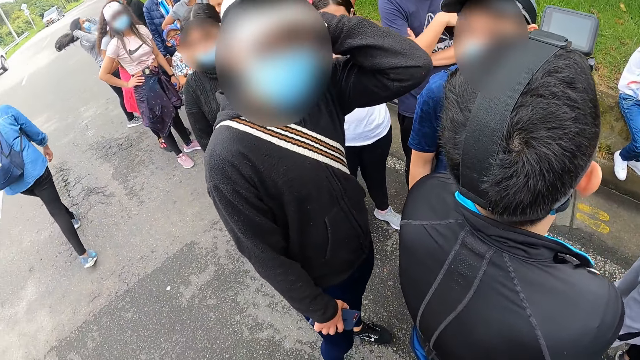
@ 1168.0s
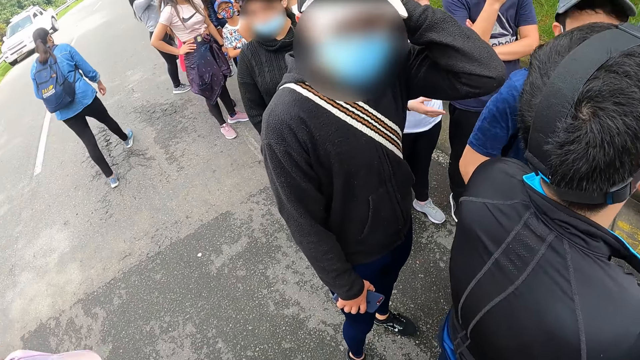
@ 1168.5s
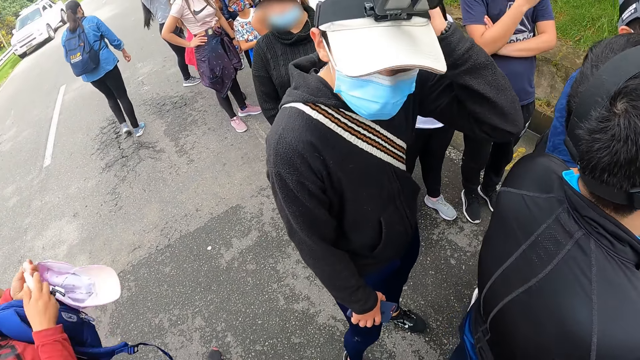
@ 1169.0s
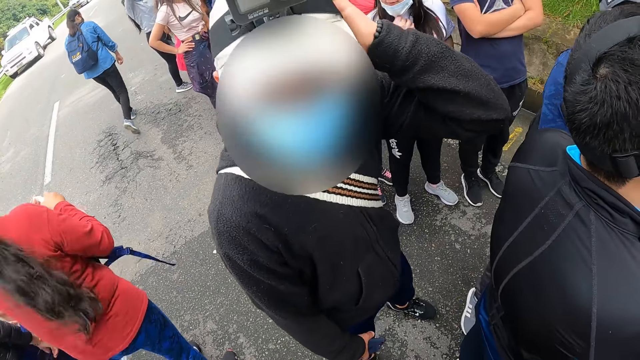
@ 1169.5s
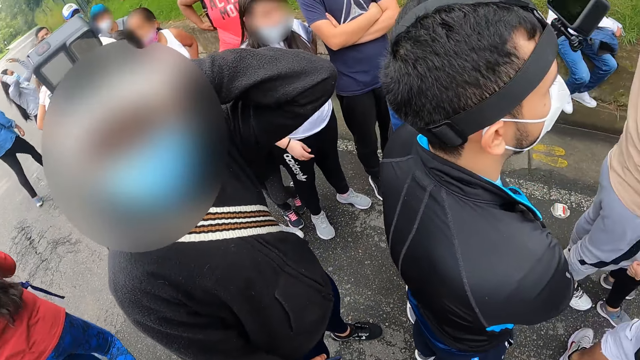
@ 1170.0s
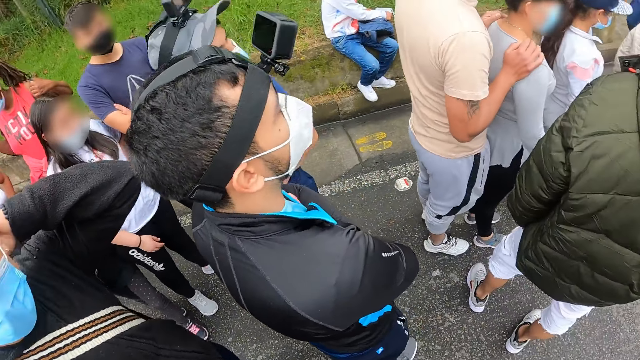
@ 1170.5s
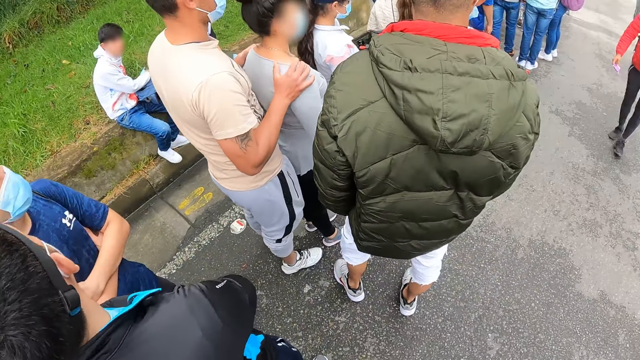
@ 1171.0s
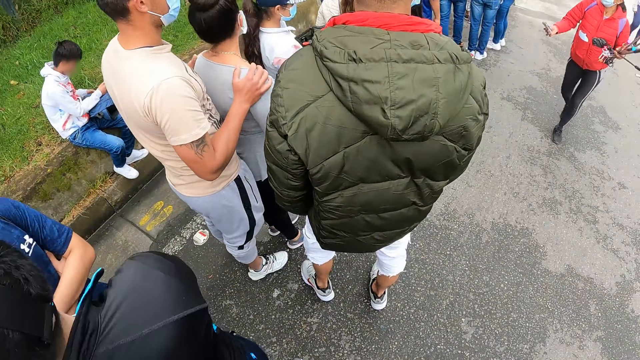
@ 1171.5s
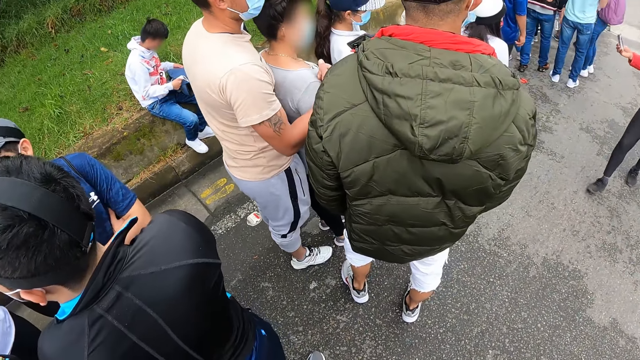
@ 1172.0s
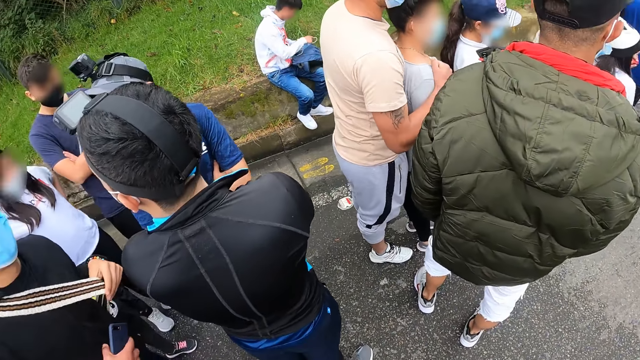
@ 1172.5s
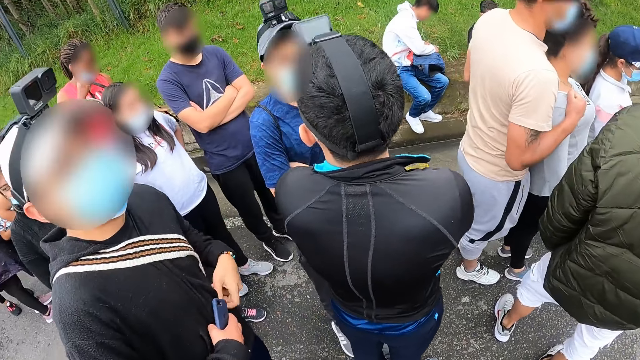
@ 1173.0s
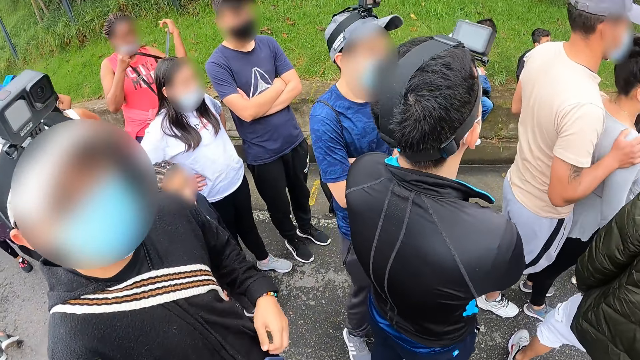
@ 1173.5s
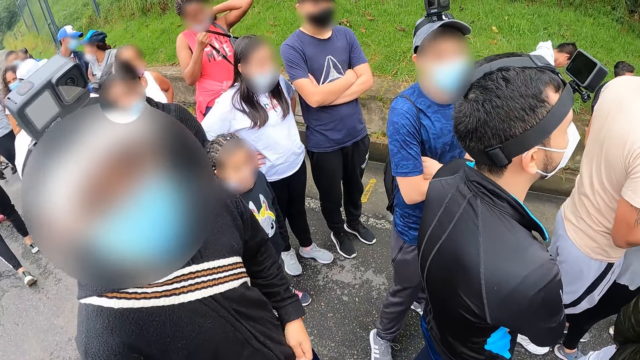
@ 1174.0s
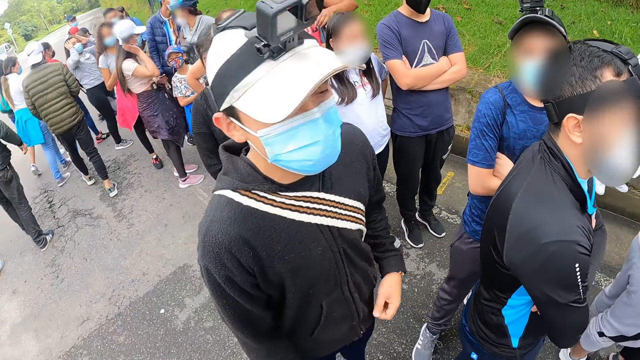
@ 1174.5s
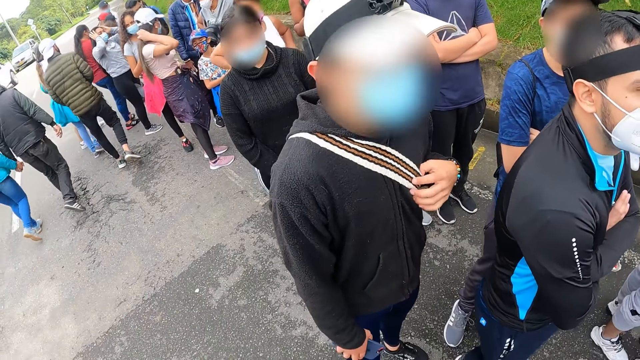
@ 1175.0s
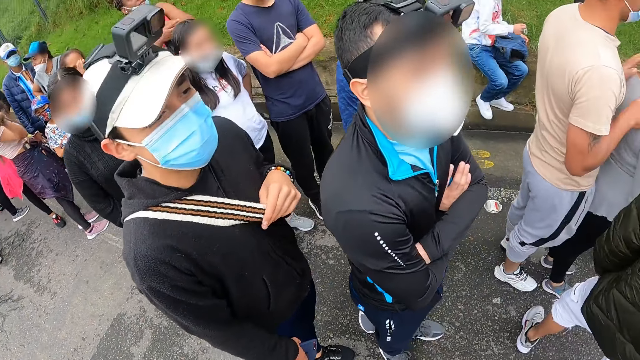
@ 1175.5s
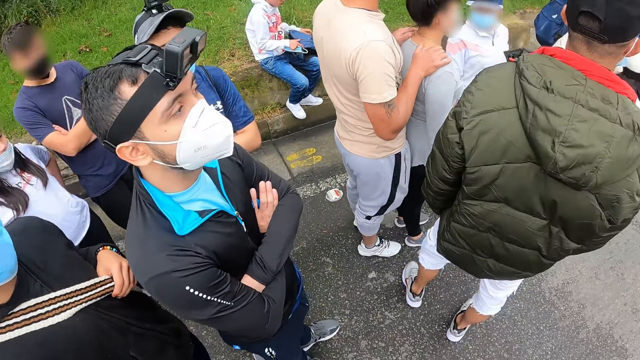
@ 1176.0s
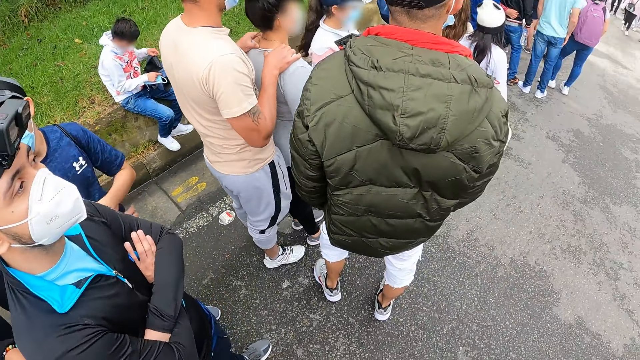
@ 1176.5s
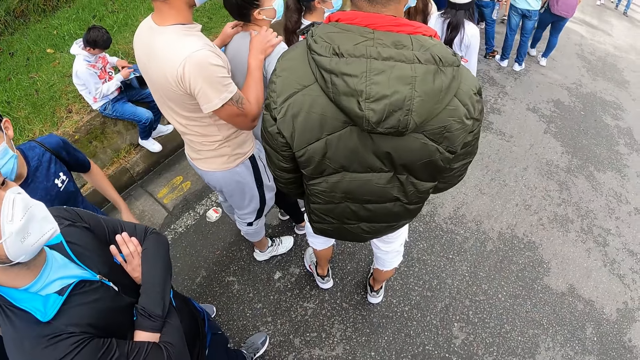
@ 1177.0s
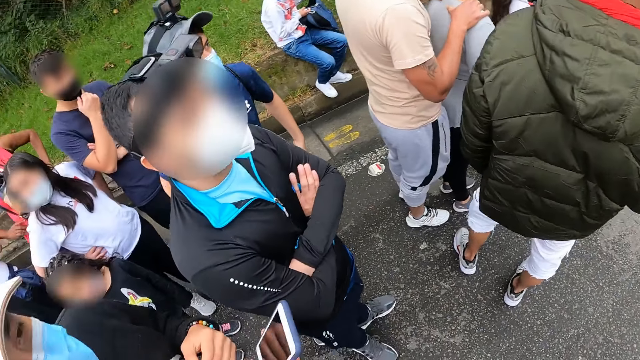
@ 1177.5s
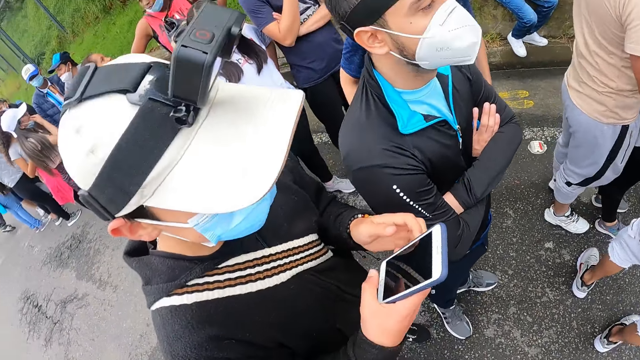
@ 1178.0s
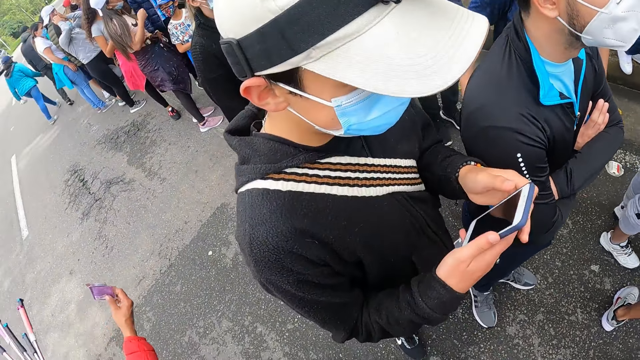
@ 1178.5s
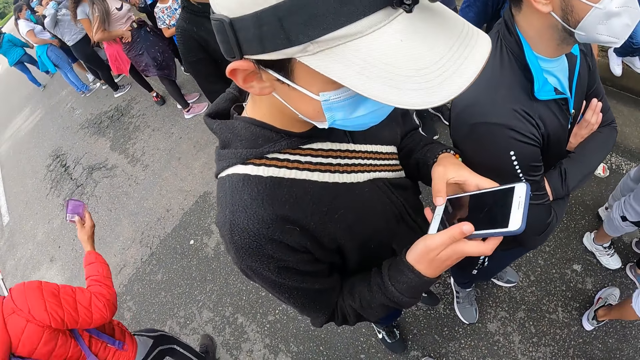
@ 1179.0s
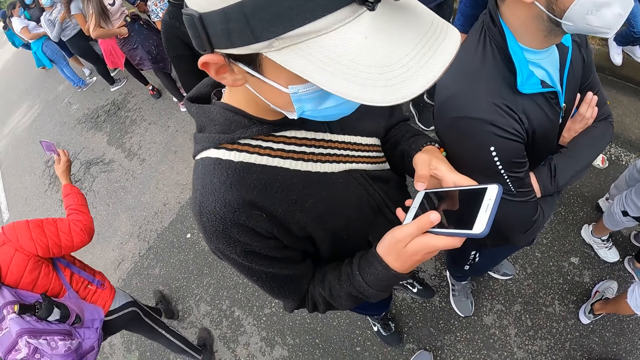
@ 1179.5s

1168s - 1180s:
A man folds his hands. Another man adjusts a bag strap on his body with his left hand. The other man adjusts his sweater with his left hand. The other man adjusts the bag strap on his body with his left hand. The first man drops both hands on his body. The other man operates the phone with both hands.

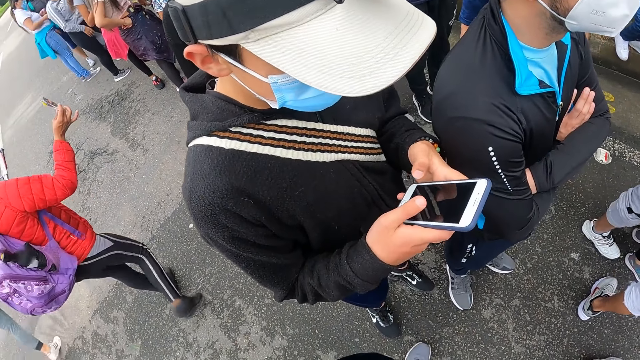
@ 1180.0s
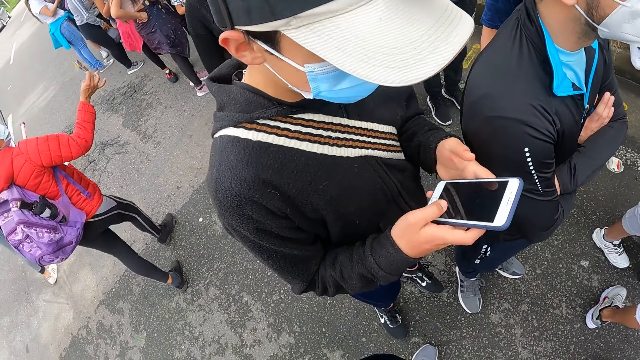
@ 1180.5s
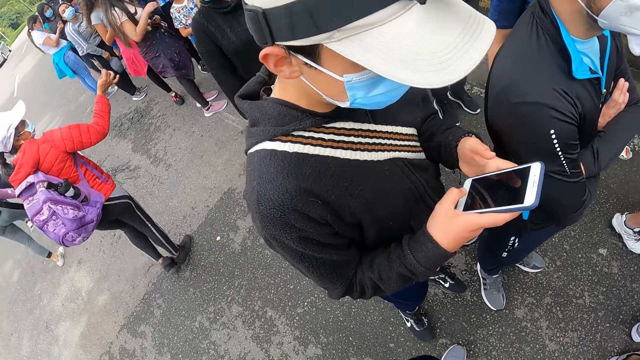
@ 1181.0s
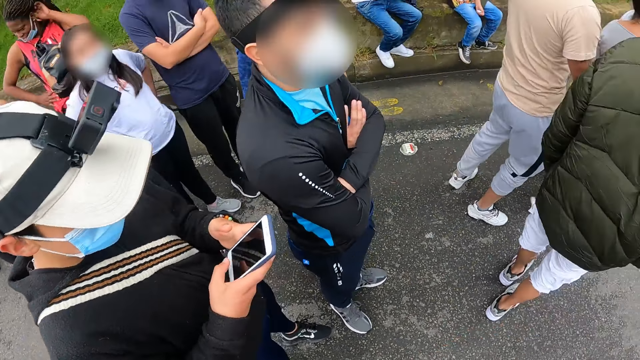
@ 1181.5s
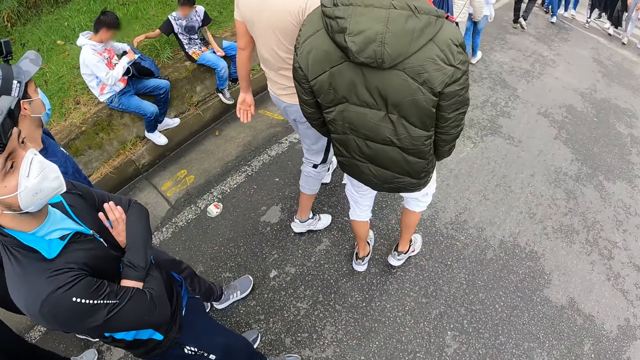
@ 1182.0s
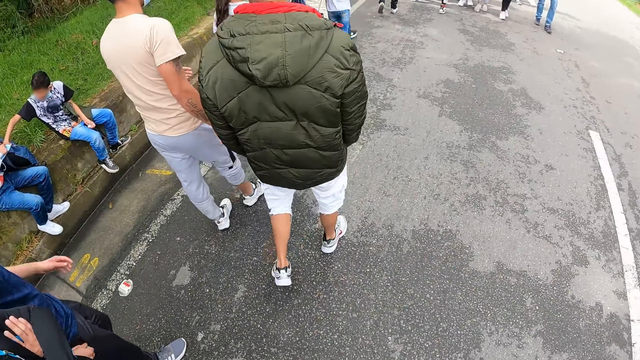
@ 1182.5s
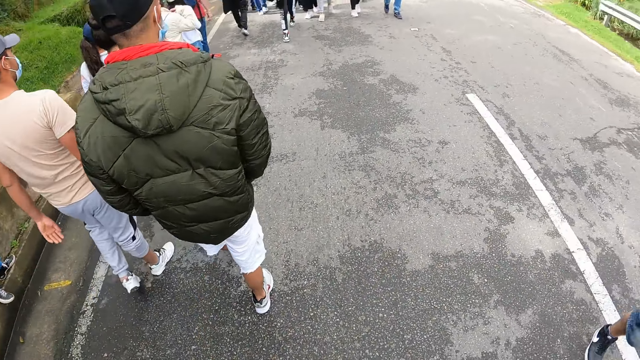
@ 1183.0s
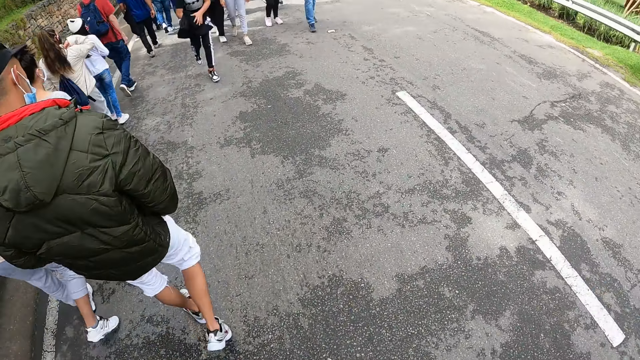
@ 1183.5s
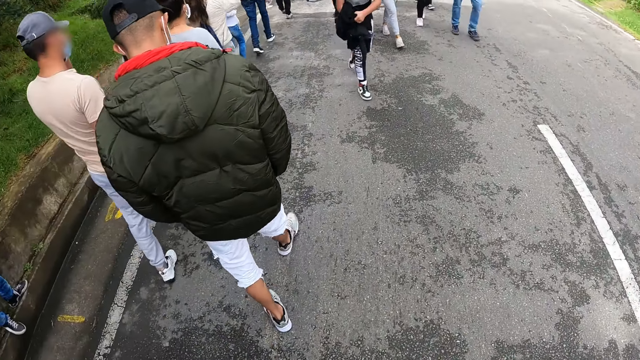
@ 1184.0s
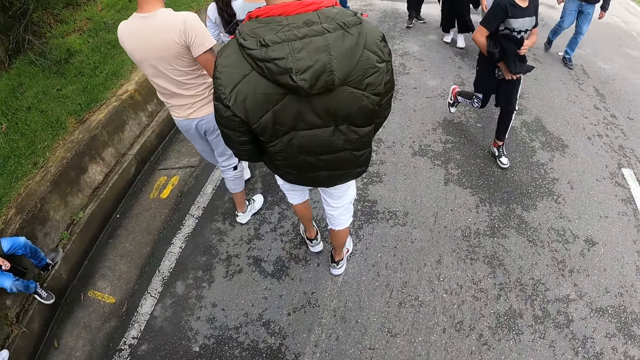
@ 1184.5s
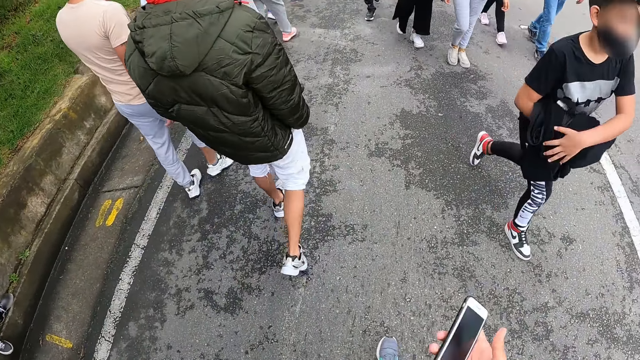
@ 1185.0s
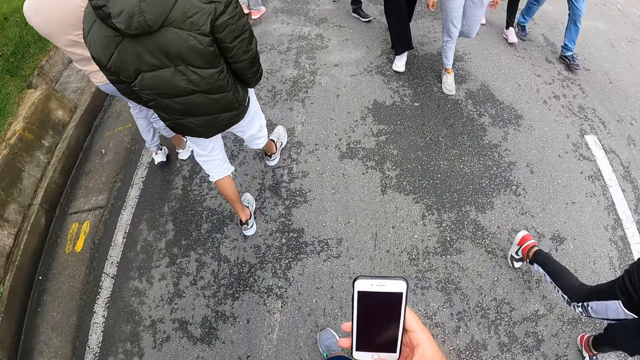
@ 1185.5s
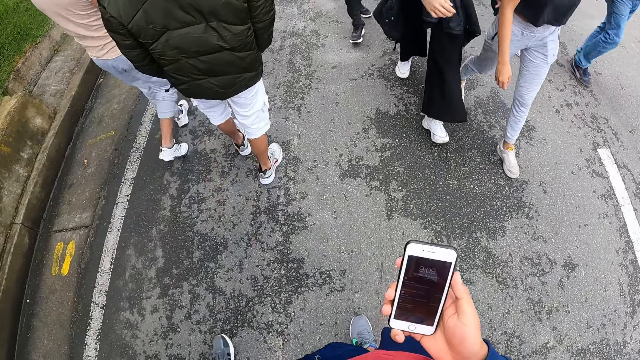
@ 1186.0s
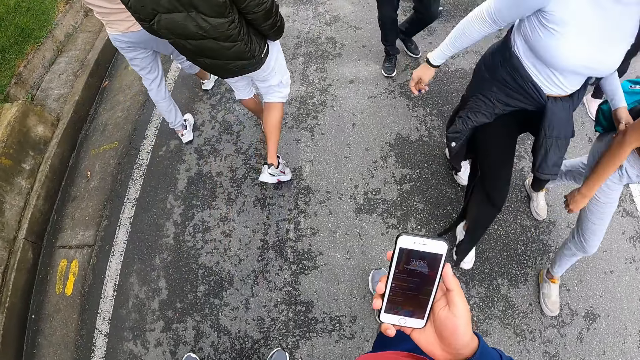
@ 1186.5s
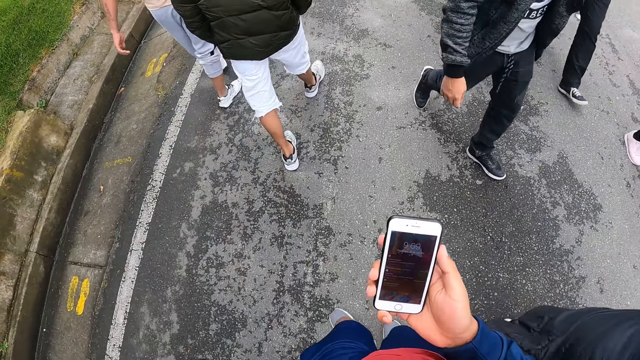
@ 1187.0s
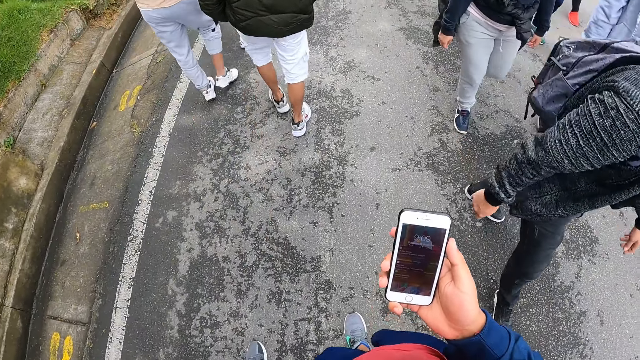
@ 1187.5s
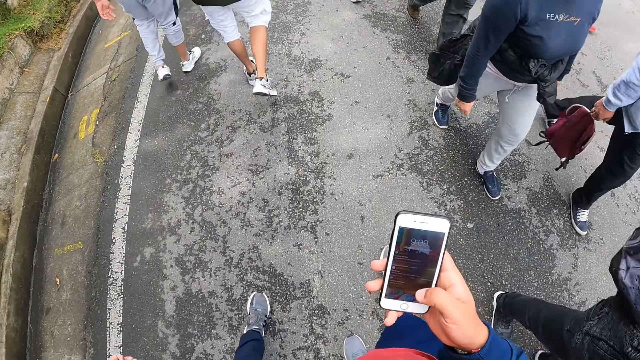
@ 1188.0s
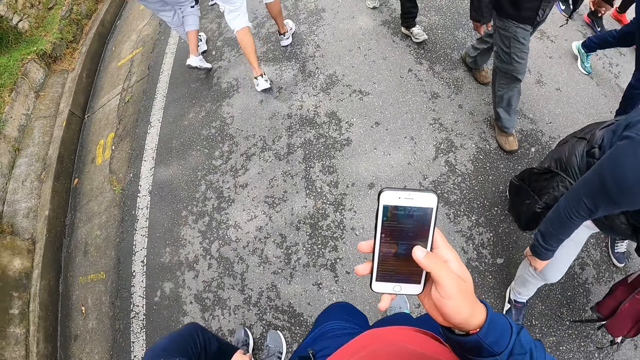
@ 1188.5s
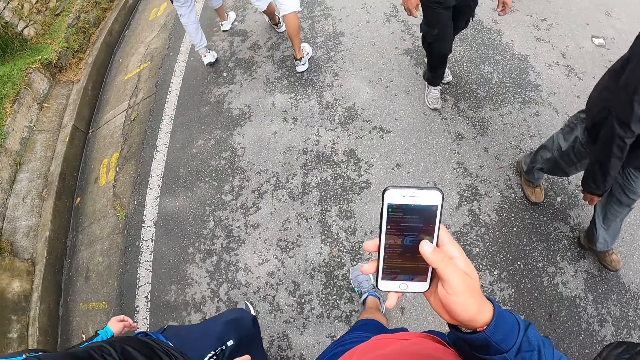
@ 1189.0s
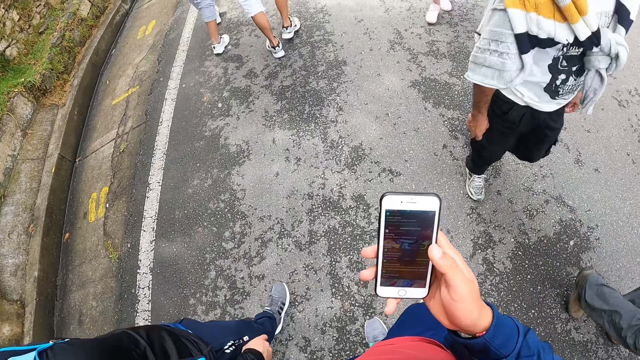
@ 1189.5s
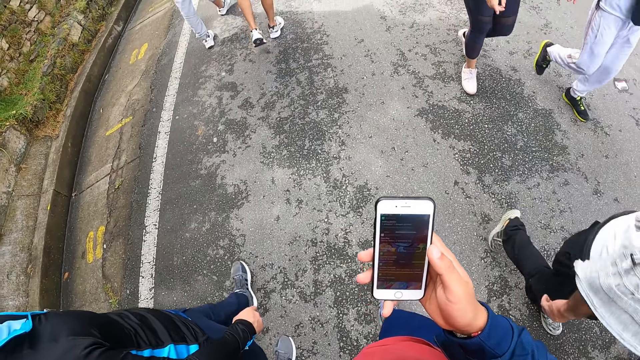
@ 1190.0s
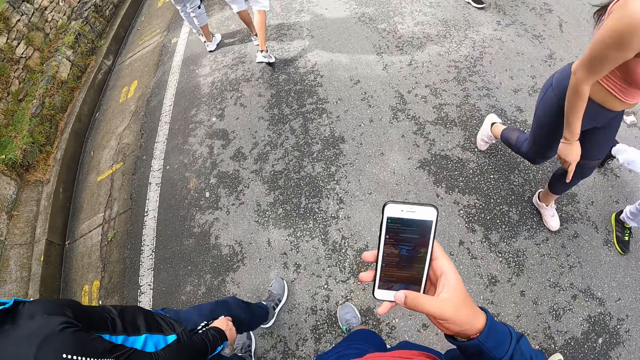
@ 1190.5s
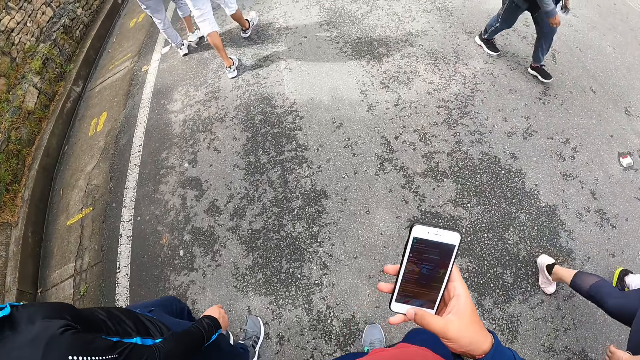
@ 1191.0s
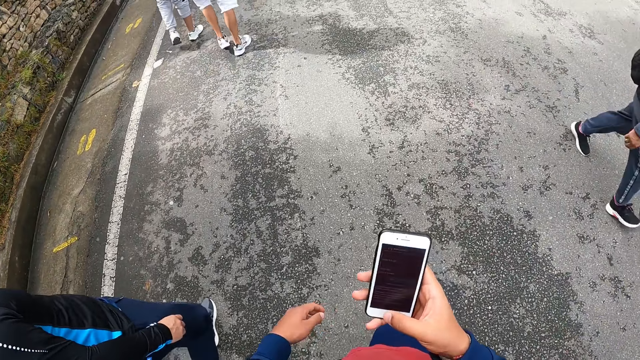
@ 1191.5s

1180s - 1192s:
The camera wearer drops his right hand. A man raises his left hand. The camera wearer operates a phone with his right hand. He looks at the phone, scrolls the phone and walks.
